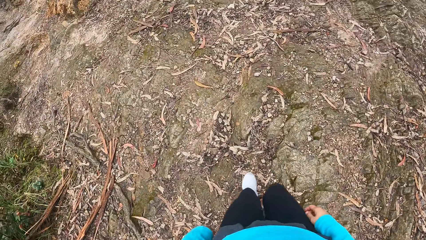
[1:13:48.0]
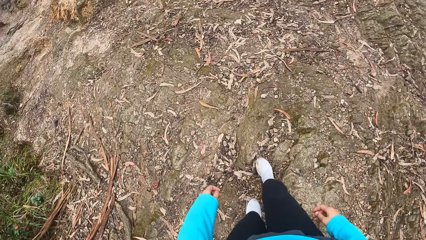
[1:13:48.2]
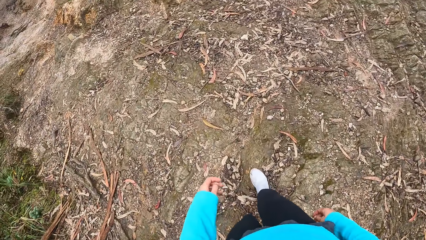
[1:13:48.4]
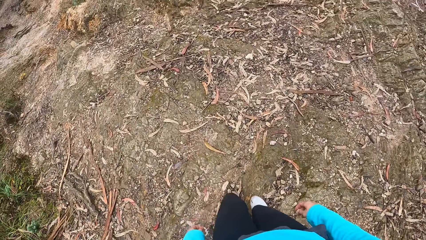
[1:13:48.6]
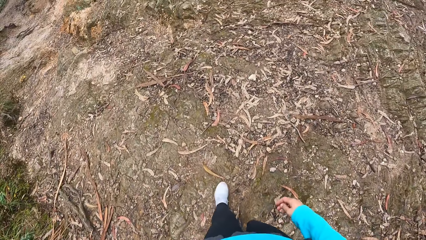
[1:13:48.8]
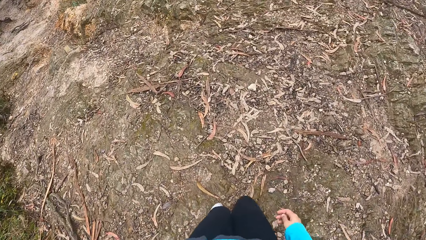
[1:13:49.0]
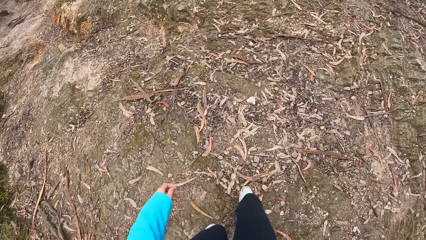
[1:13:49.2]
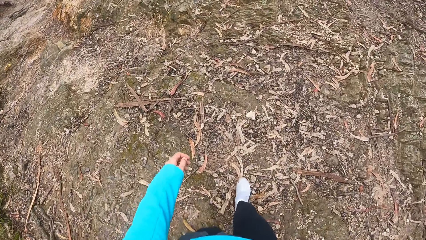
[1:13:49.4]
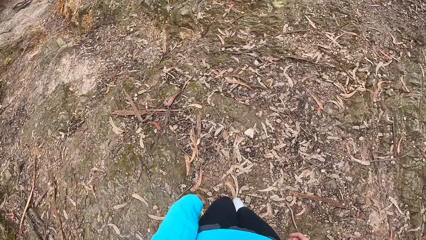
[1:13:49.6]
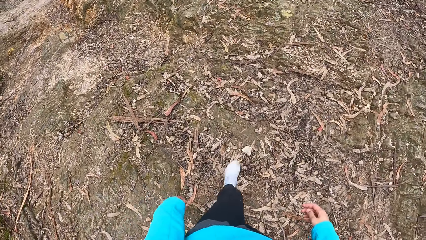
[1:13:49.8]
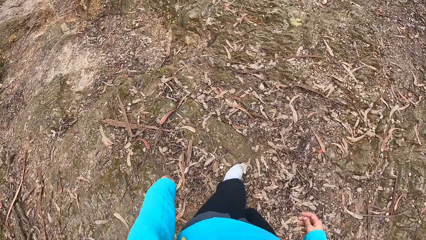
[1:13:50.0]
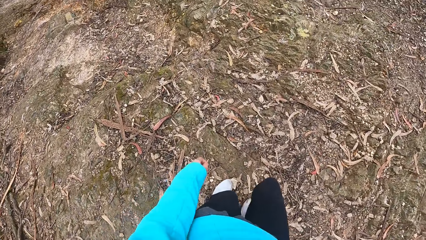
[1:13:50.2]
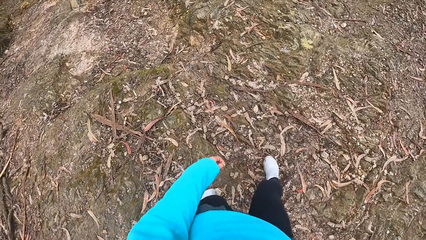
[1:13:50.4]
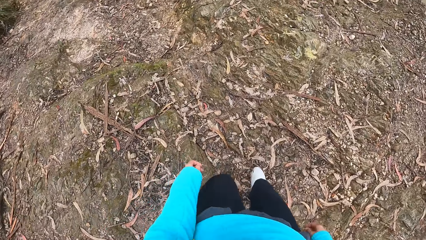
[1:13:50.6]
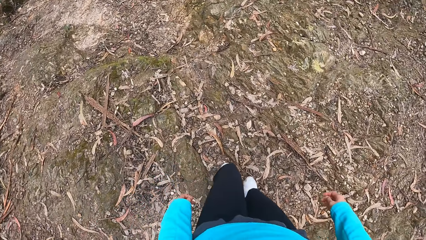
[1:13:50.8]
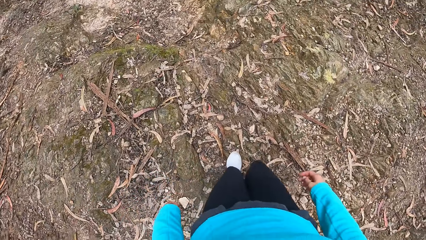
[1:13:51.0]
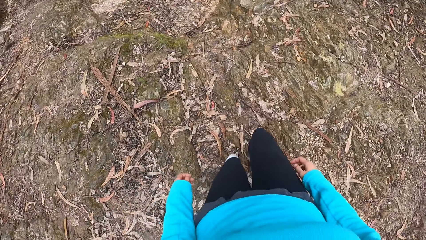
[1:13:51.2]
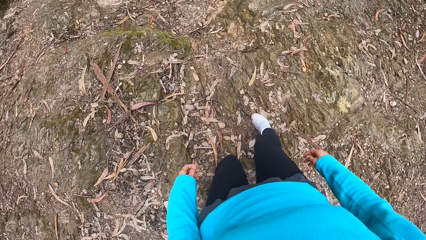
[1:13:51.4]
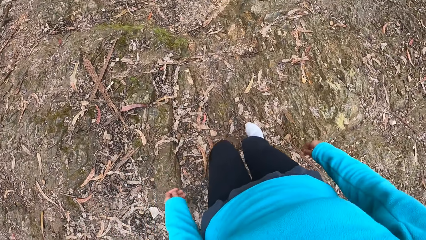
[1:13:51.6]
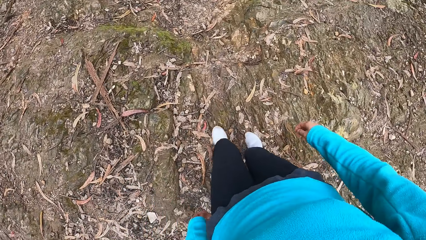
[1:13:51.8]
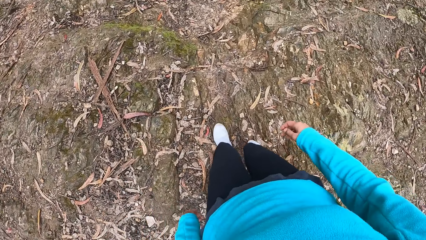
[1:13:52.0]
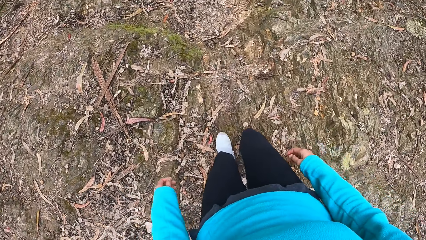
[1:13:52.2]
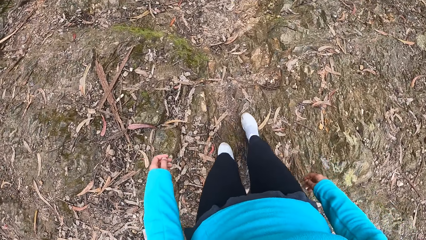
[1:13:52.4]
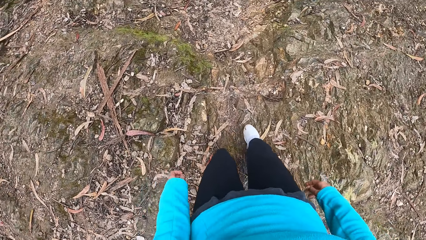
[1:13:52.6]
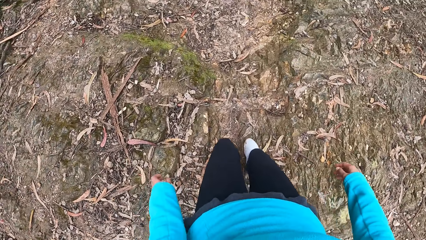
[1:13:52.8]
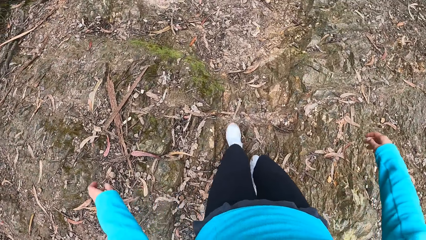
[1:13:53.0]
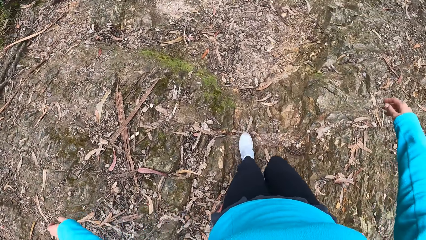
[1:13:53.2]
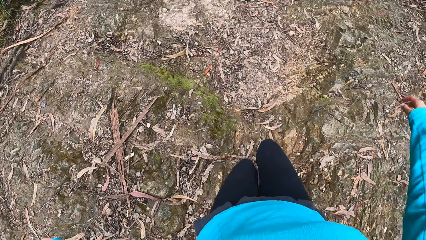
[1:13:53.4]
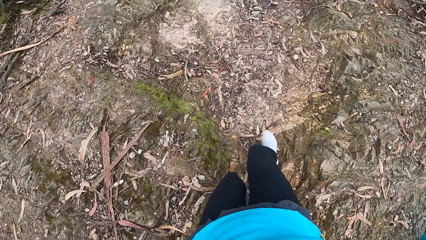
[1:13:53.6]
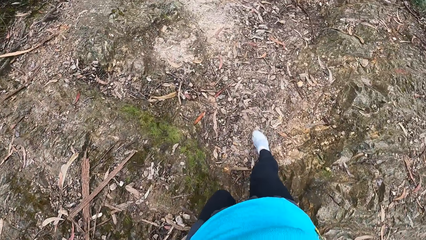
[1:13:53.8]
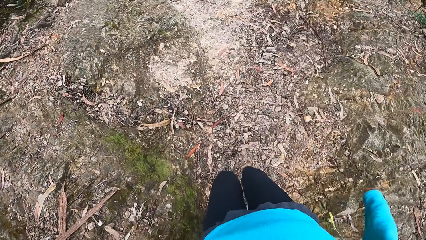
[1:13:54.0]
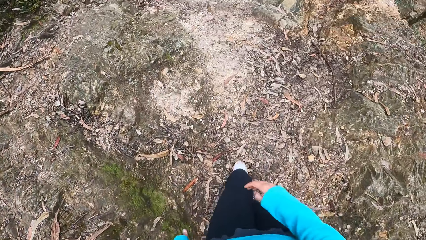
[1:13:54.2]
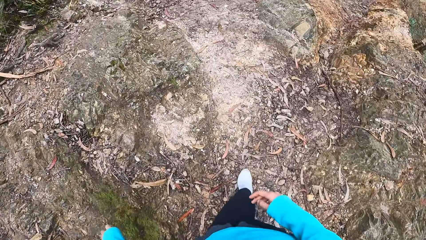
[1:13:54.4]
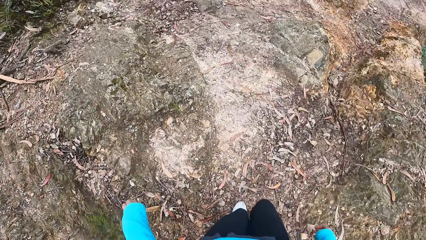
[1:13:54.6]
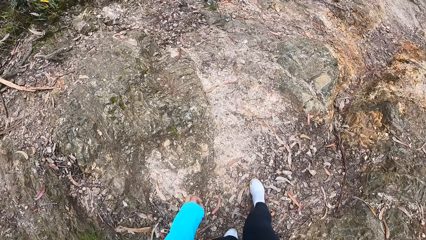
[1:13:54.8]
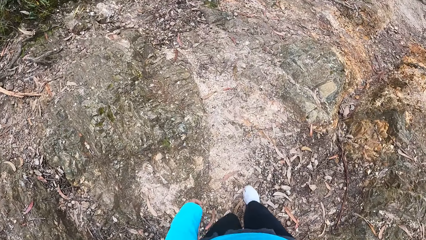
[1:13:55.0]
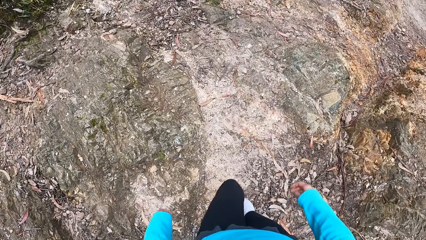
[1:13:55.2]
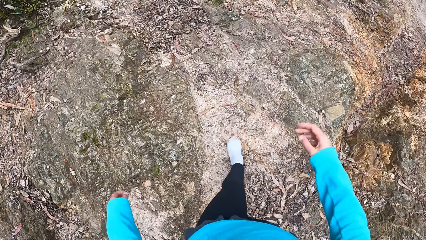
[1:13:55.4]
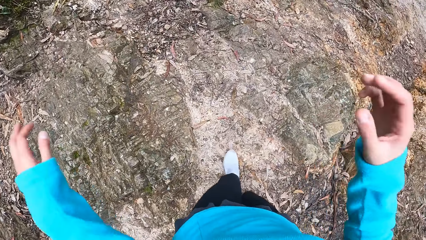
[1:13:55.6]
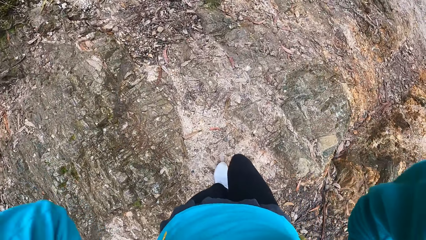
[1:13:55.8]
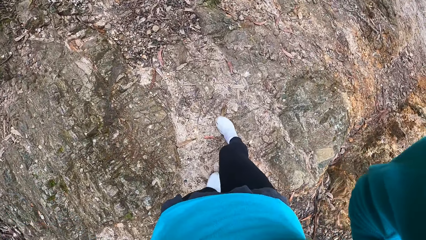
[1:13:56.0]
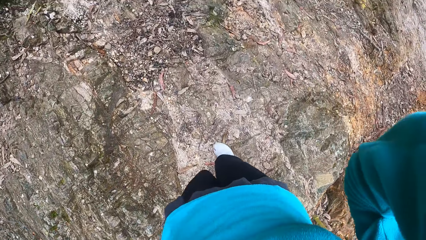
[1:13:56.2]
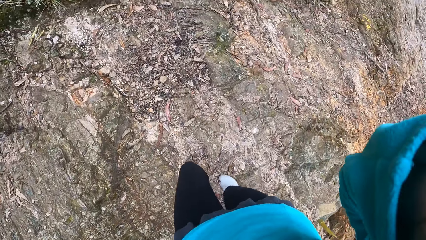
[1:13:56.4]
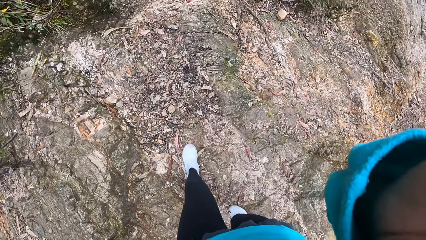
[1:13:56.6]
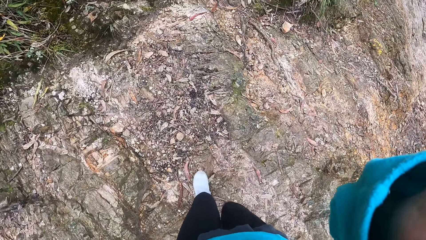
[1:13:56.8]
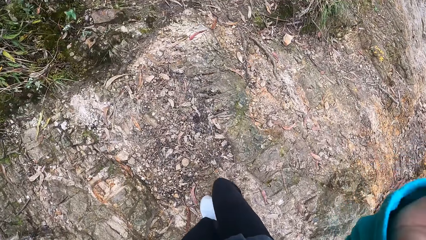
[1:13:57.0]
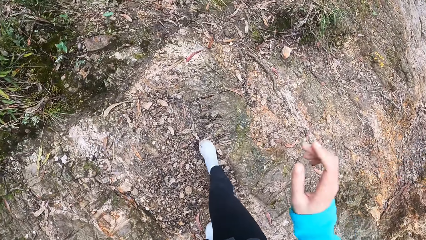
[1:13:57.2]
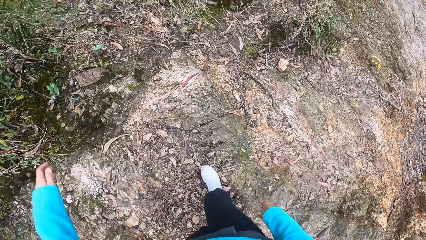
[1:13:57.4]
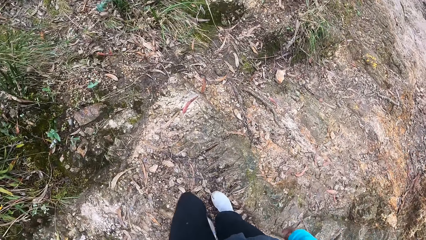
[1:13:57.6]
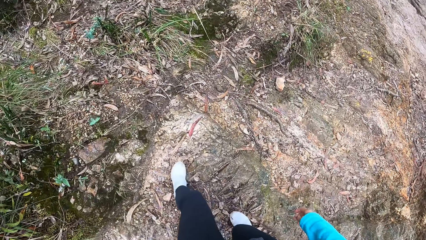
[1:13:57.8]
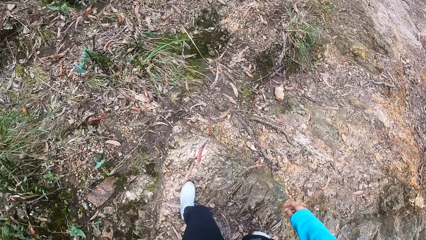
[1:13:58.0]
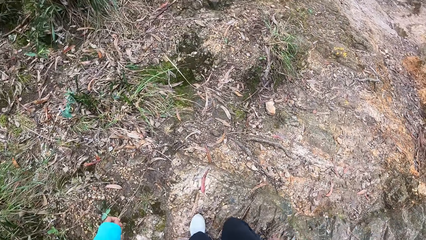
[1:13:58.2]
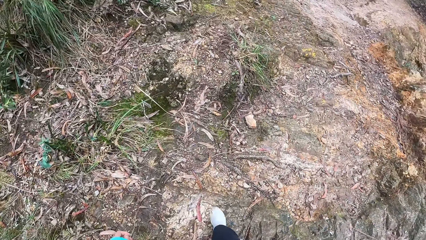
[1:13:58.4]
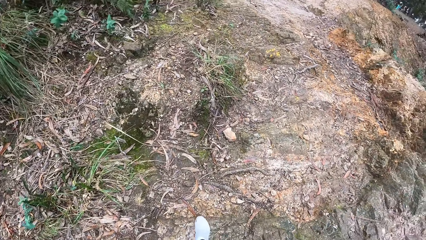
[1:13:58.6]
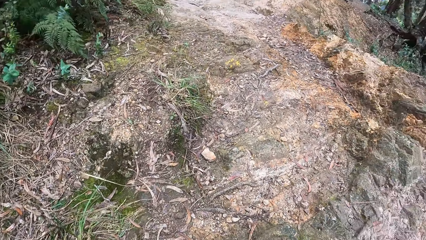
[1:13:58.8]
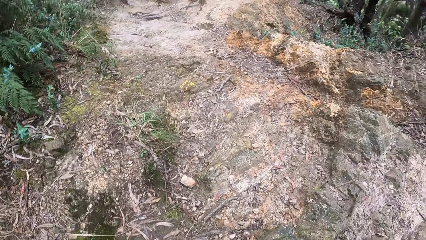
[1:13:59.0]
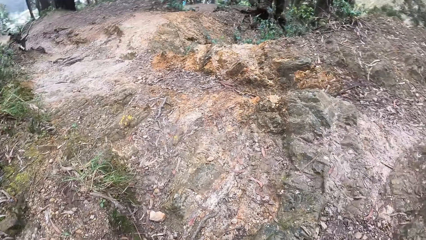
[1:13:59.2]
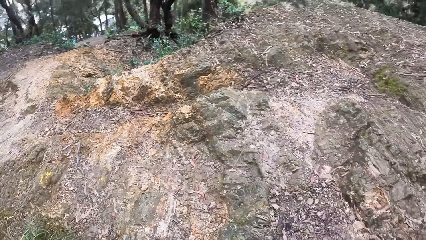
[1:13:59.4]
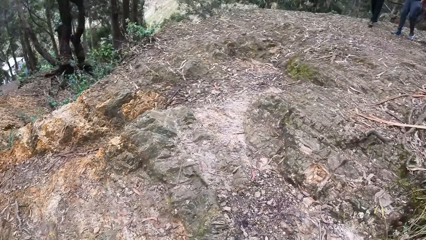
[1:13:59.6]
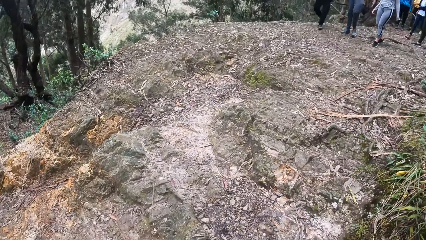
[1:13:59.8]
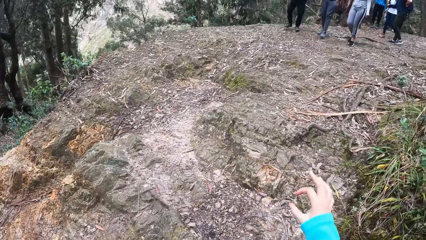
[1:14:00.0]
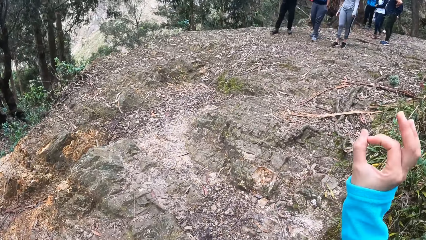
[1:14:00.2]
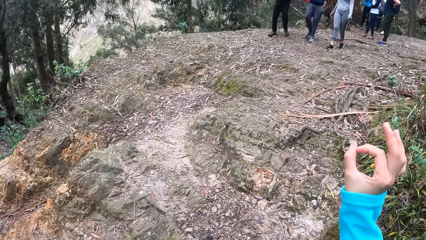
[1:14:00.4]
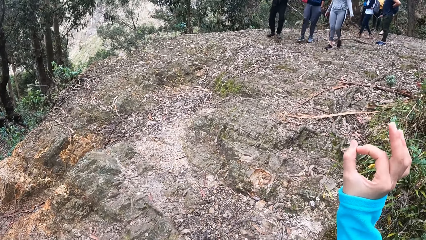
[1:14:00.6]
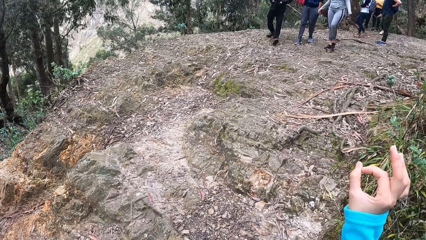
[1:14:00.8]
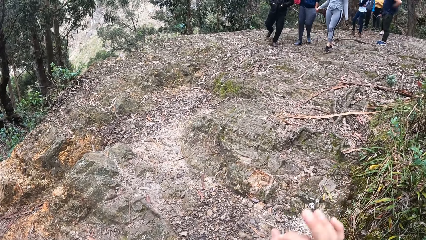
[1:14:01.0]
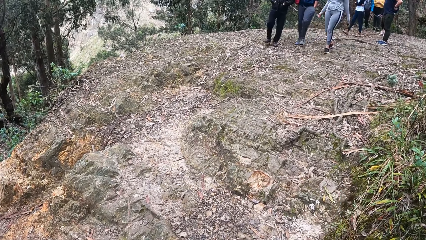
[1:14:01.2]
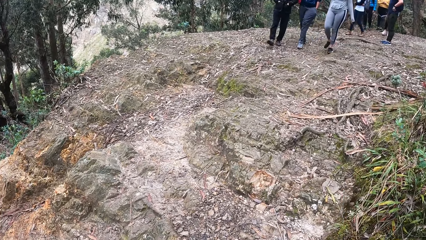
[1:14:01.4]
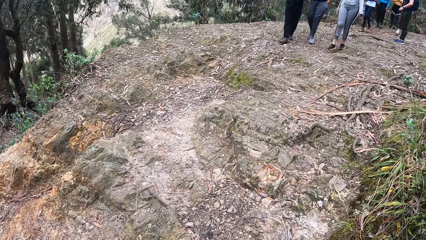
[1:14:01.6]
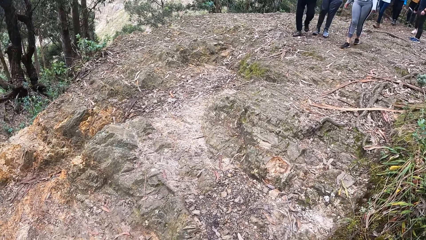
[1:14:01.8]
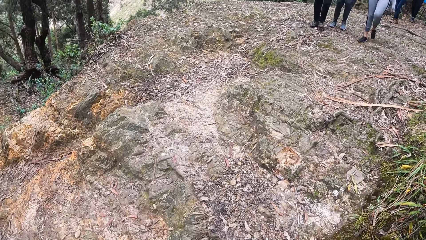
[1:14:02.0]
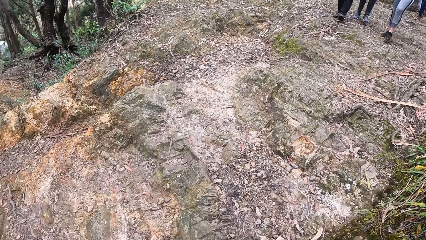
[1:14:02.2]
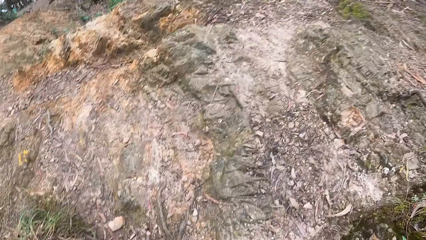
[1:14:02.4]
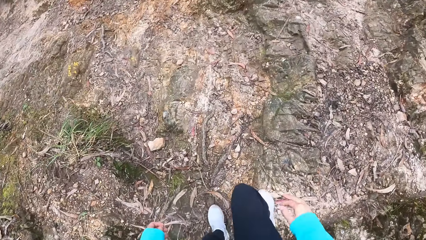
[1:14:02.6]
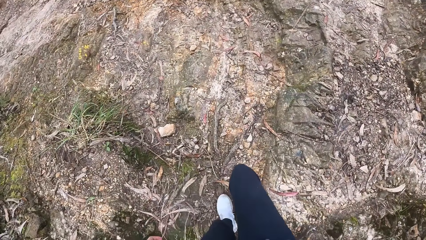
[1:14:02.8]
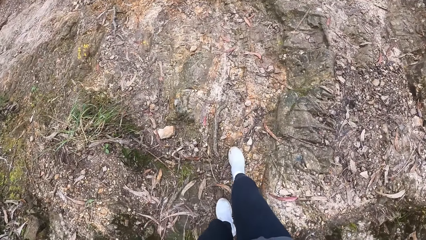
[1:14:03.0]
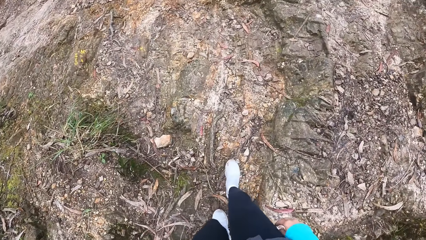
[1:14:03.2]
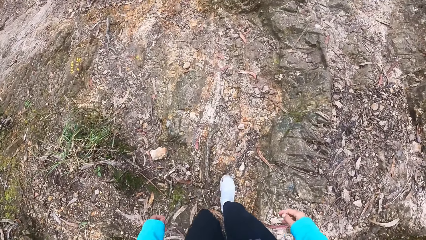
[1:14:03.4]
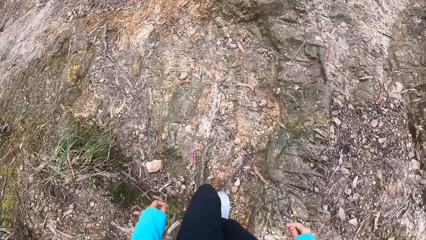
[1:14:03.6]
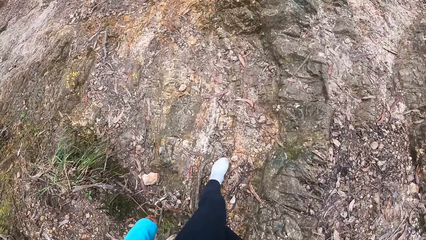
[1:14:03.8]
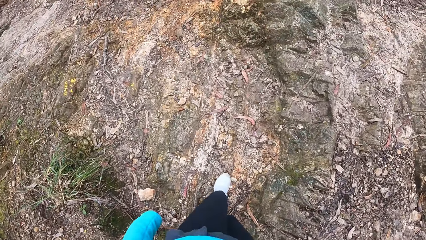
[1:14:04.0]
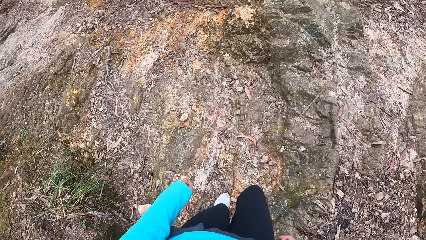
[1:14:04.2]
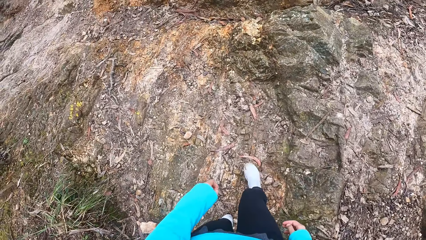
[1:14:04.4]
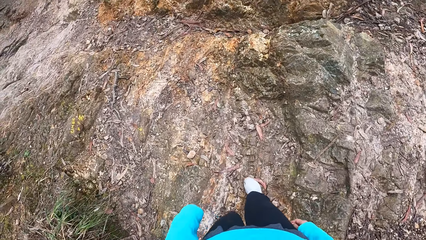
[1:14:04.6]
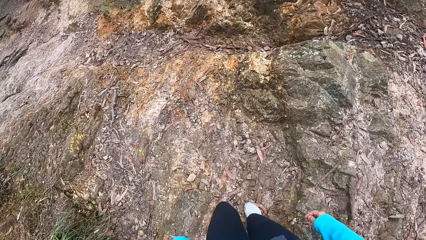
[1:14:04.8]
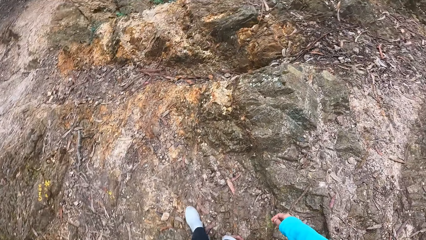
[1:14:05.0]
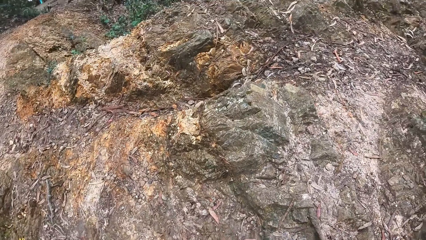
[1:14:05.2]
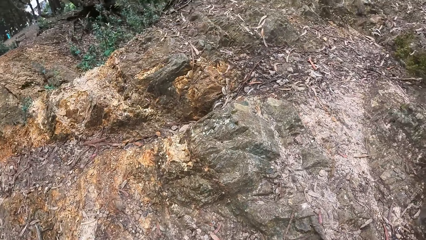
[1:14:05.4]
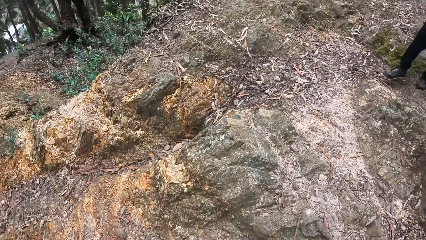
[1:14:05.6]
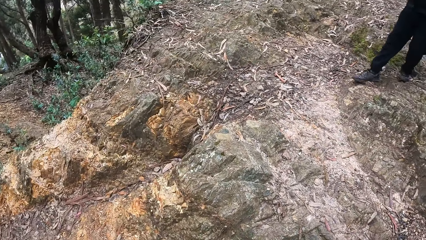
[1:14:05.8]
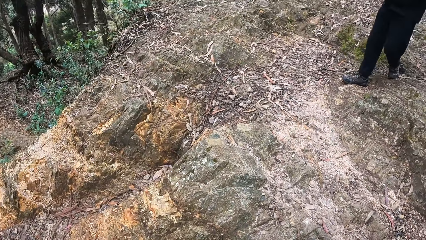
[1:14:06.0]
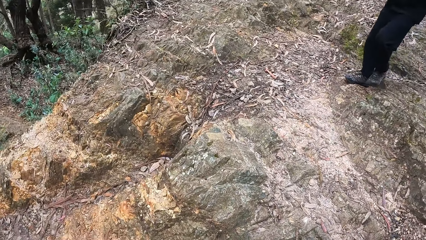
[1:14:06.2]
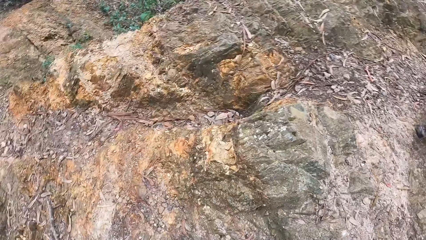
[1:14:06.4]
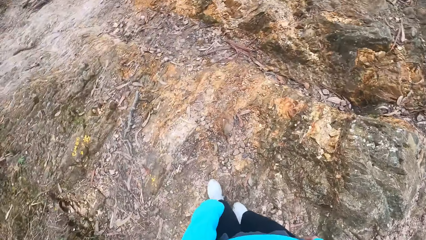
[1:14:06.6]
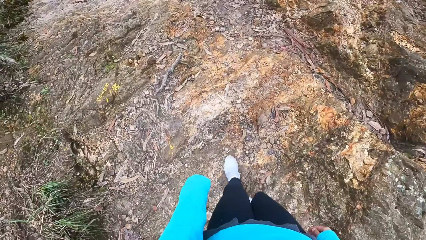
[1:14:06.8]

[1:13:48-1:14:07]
The camera wearer walks on the trail. She adjusts the camera with her right hand. She turns. She converses with a group of people. She walks through a path of the forest reserve.
